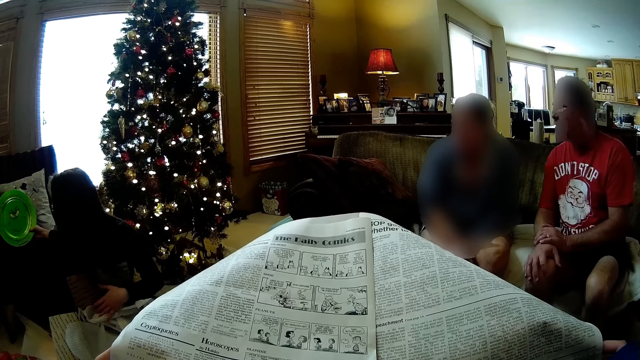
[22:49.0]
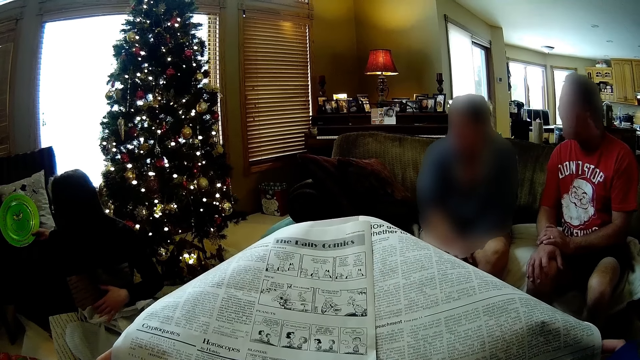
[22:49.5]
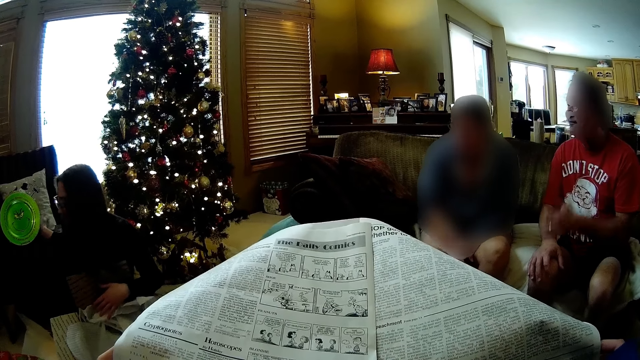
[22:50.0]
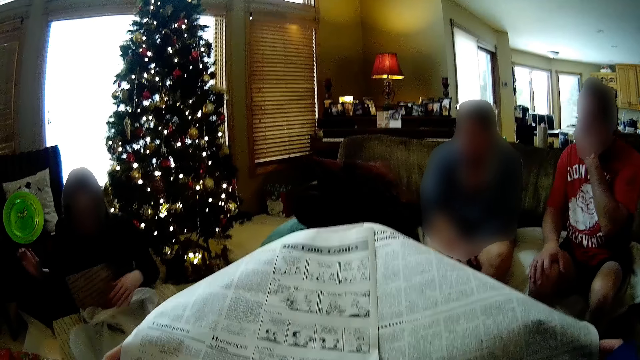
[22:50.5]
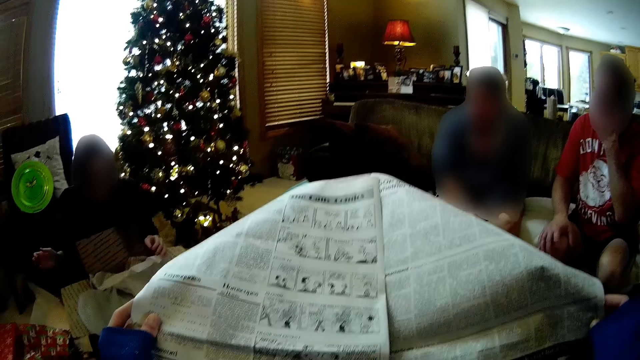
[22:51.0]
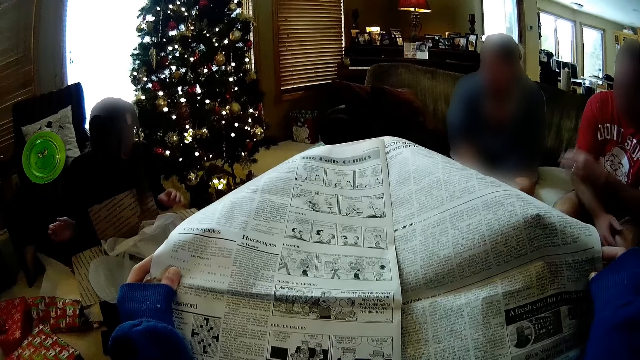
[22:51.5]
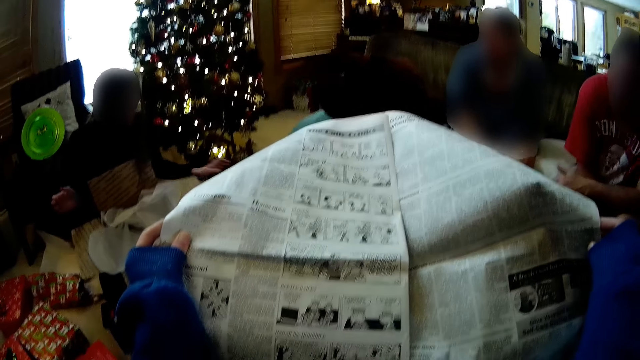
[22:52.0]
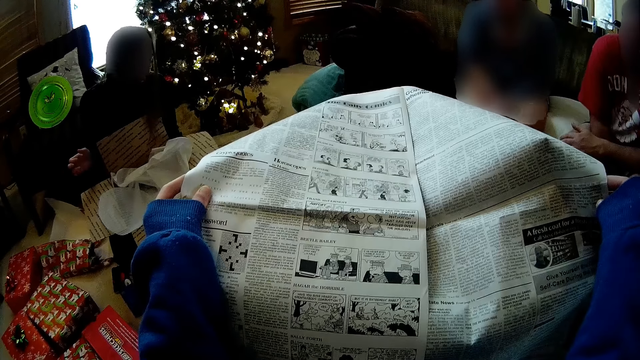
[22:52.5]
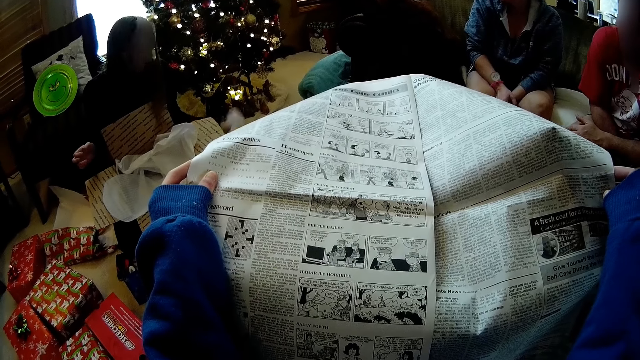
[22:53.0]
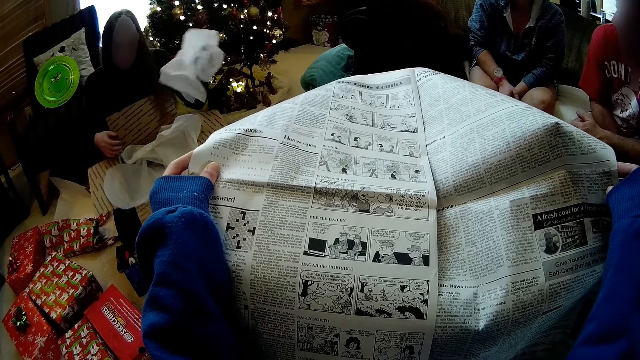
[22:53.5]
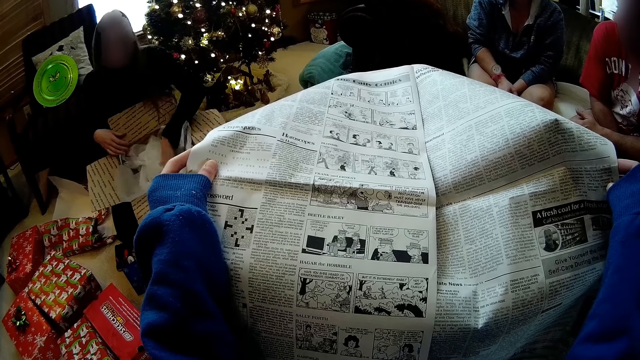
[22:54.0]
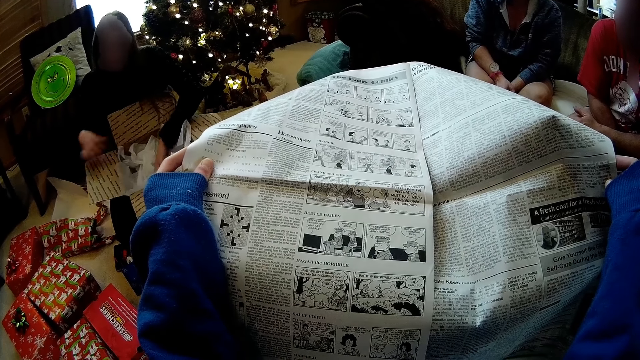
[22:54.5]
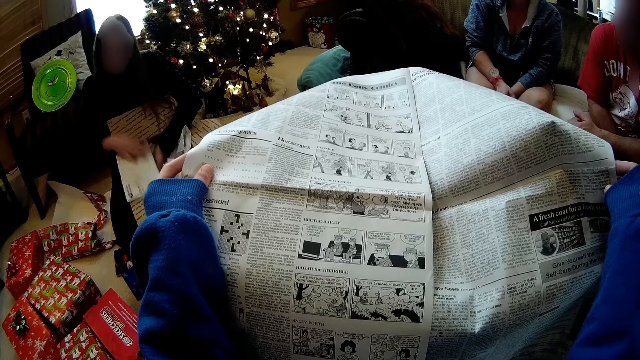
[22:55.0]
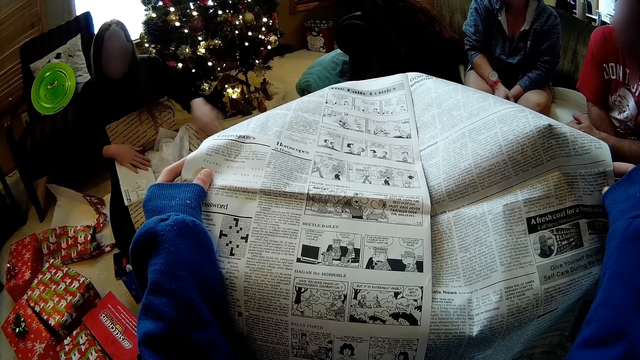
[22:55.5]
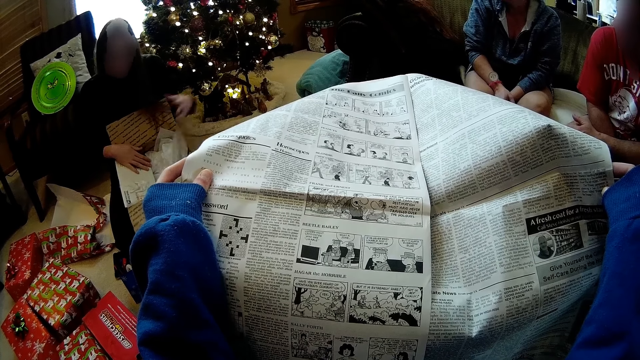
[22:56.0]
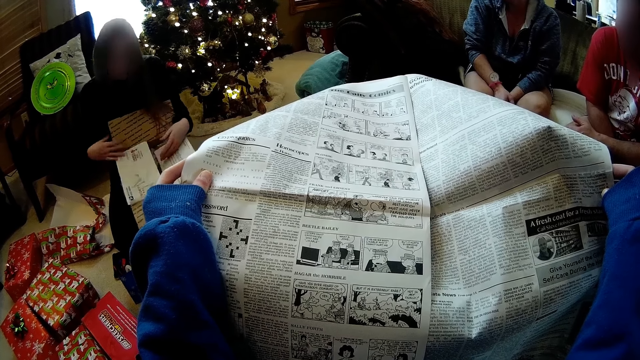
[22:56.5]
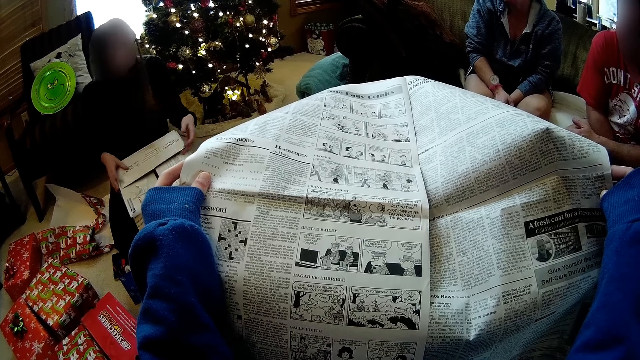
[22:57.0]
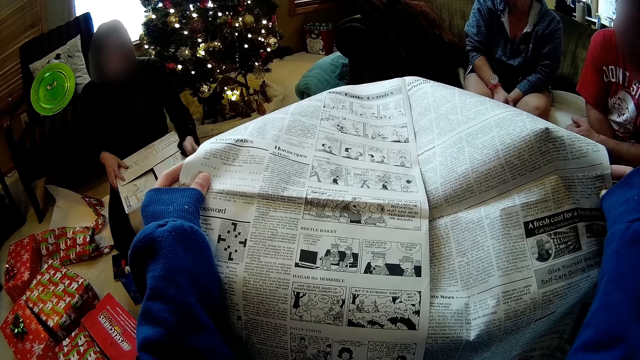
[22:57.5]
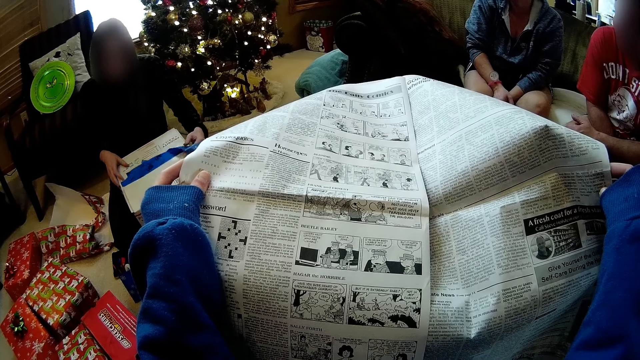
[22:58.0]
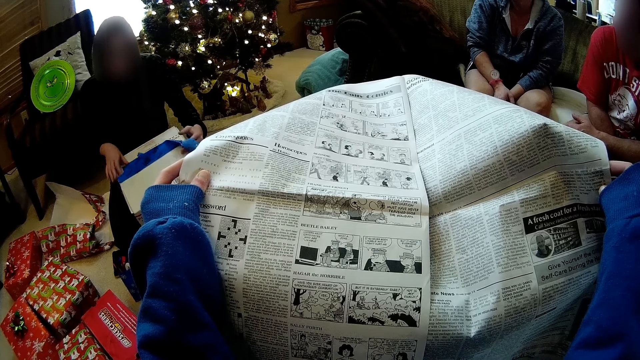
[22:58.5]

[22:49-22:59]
A man moves on the couch. A woman places the plate on a chair with her right hand. The man touches his face. The woman lets go of the green plate. She picks up a wrapping paper from the floor with her left hand, puts the wrapping paper in a box with her left hand, and closes the carton with both hands.

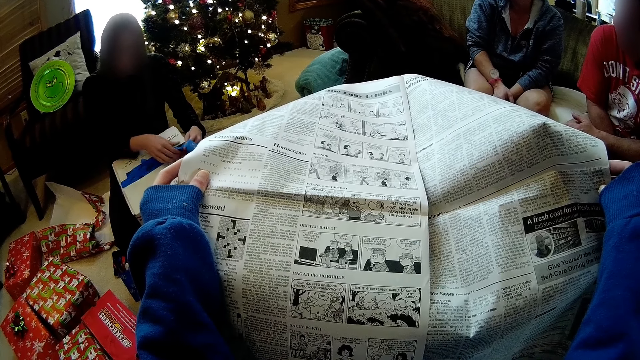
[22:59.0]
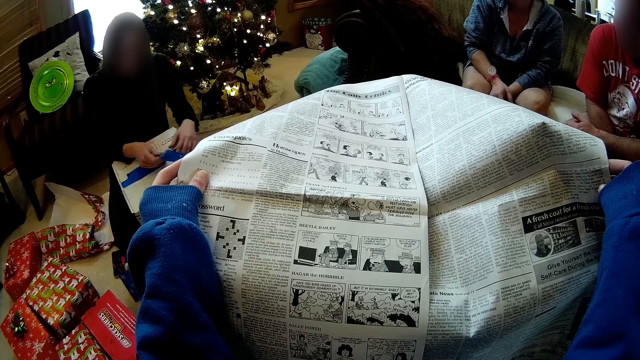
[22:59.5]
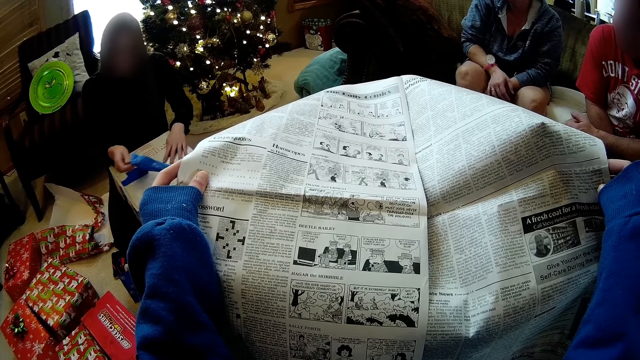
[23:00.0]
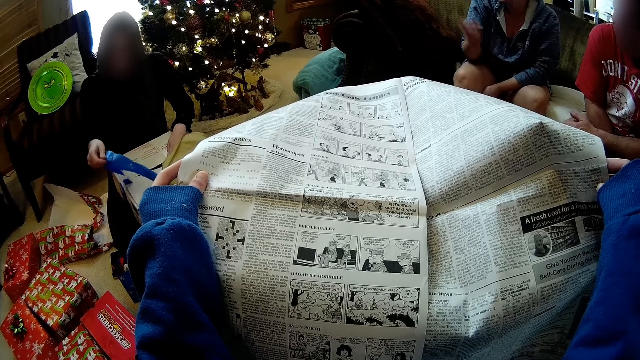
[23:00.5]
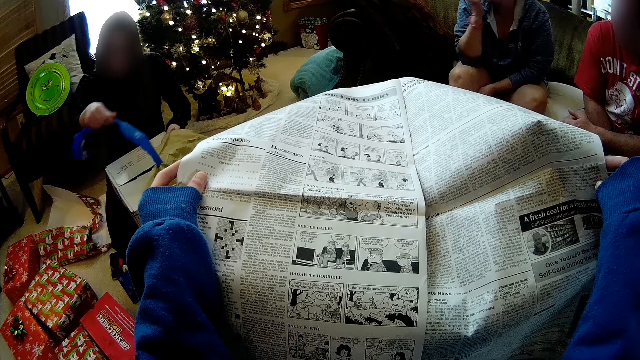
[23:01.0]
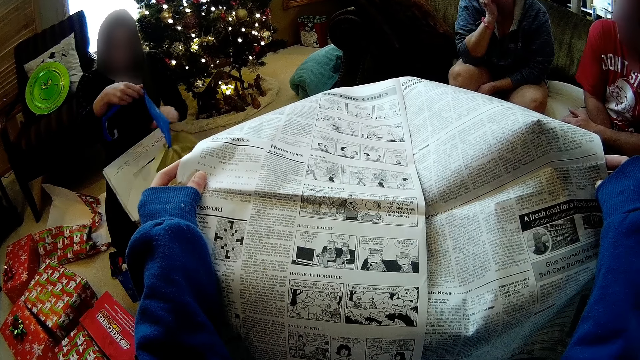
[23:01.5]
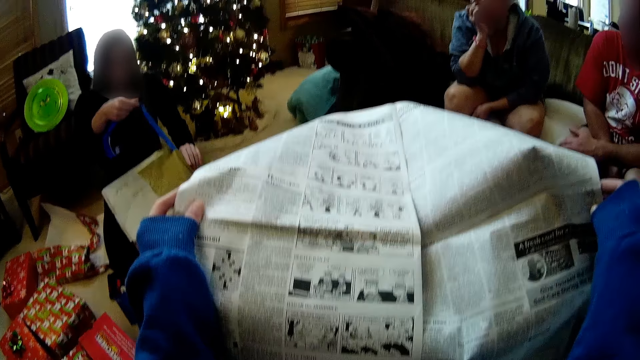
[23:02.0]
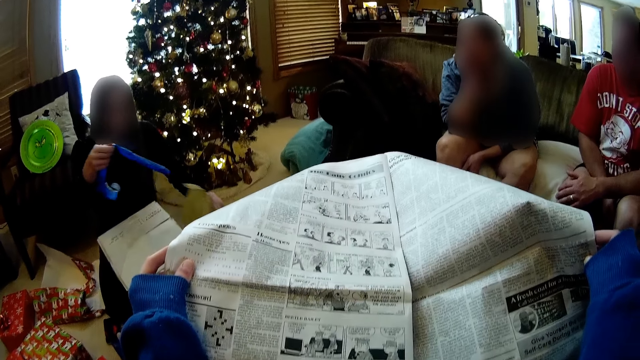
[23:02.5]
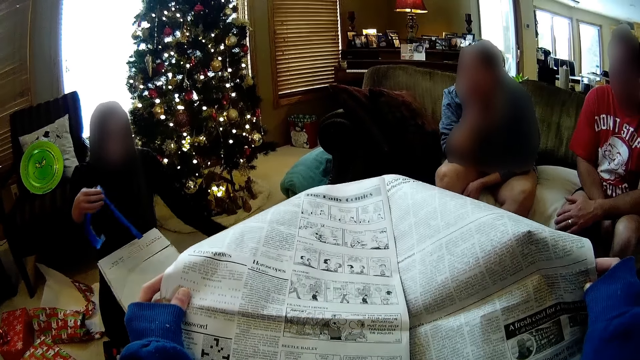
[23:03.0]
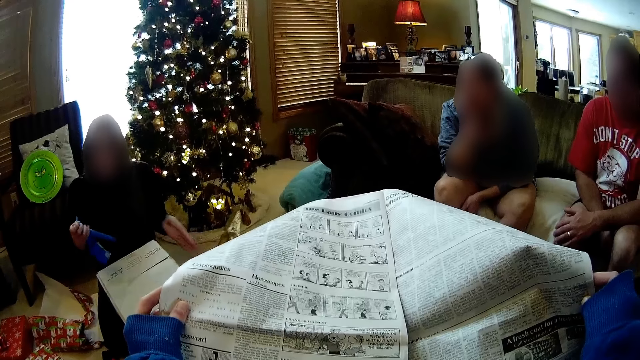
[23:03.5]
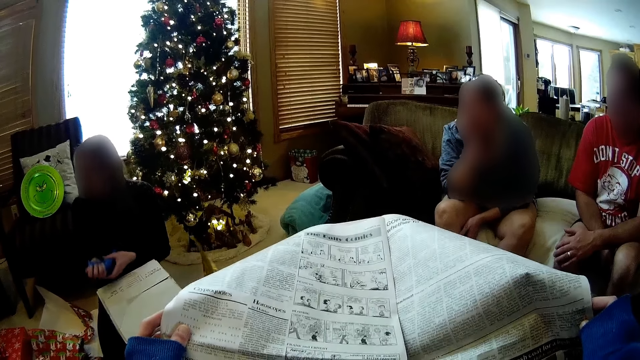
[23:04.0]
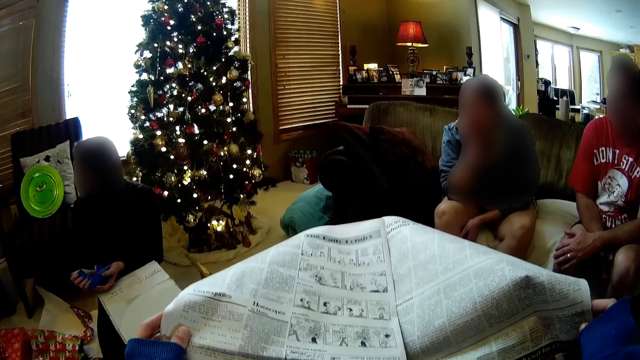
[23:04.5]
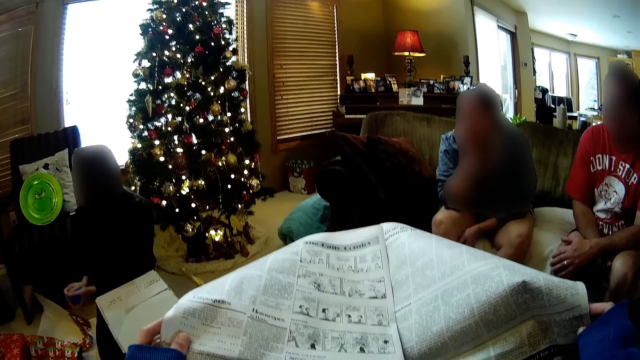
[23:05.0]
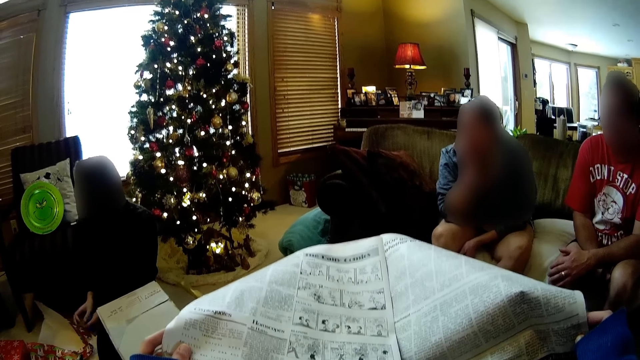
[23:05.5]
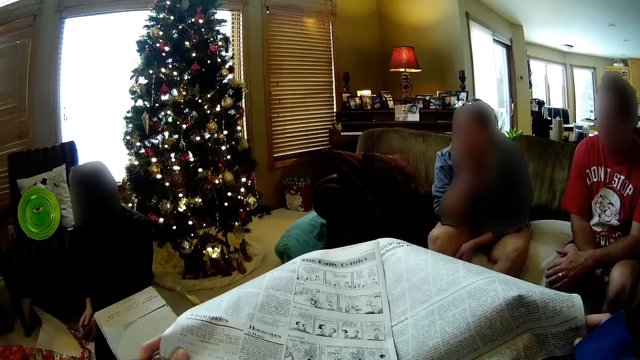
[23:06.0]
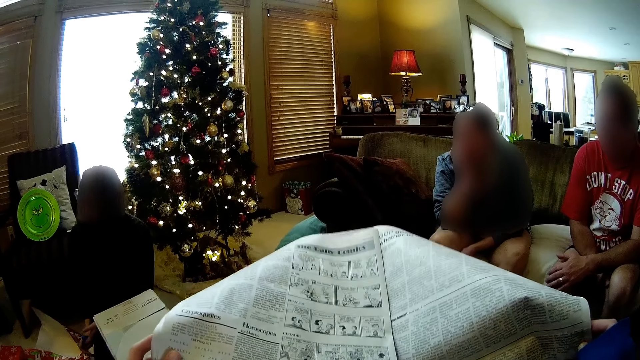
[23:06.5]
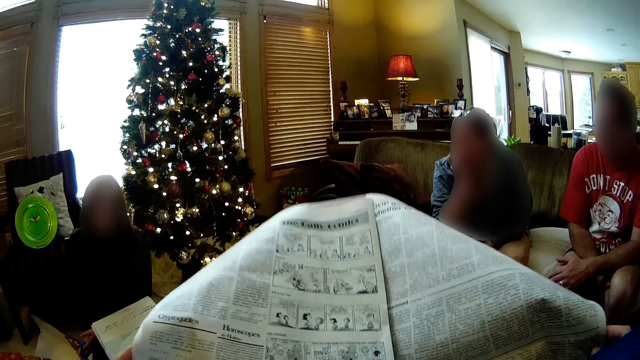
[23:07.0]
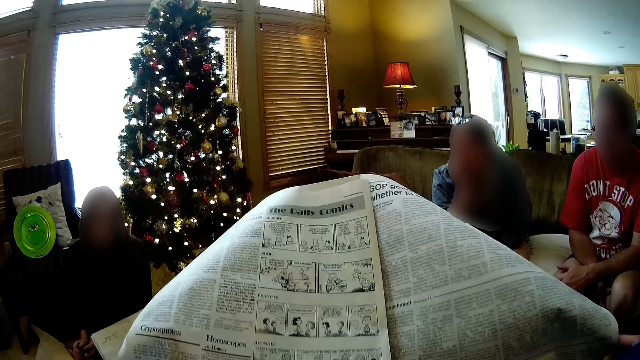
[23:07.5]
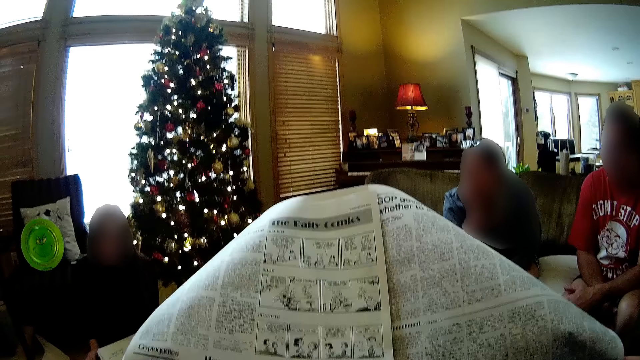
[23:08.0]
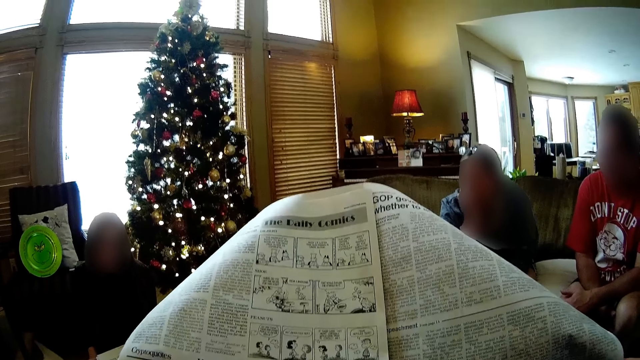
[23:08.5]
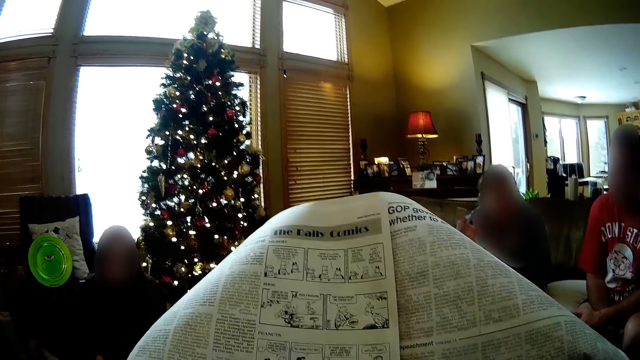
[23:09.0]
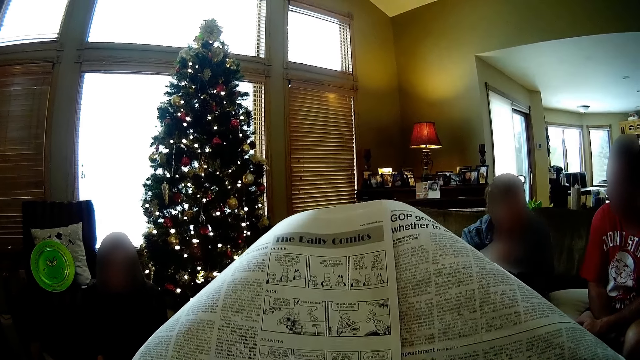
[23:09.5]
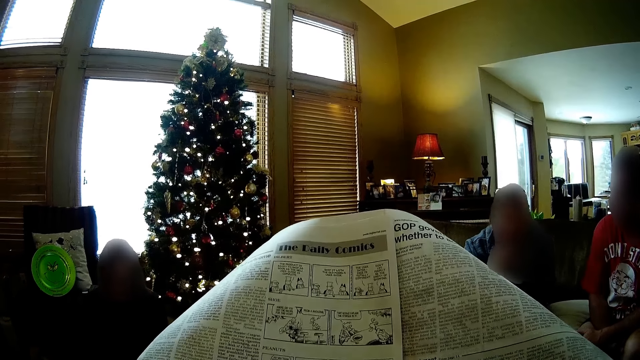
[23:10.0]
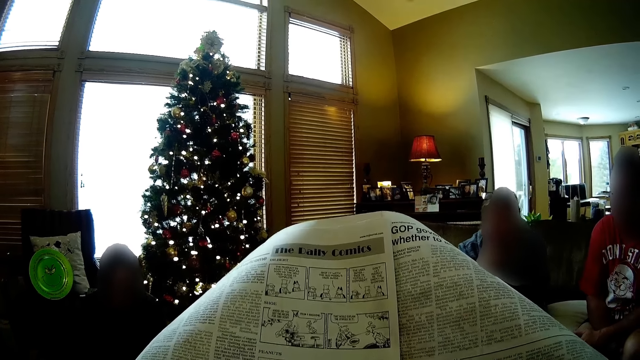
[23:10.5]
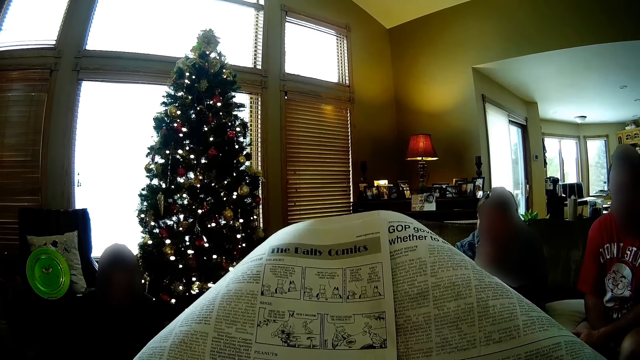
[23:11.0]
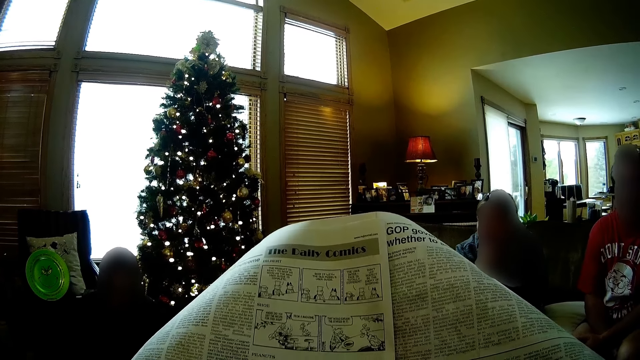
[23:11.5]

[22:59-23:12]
The woman touches a blue tape on the box and removes the tape from an envelope with her right hand. Another lady holds her chin. The woman holds the envelope with her left hand and drops the envelope on the floor with her left hand. She removes the blue tape from the box. The camera wearer moves the newspaper closer. The other lady moves her hand.
